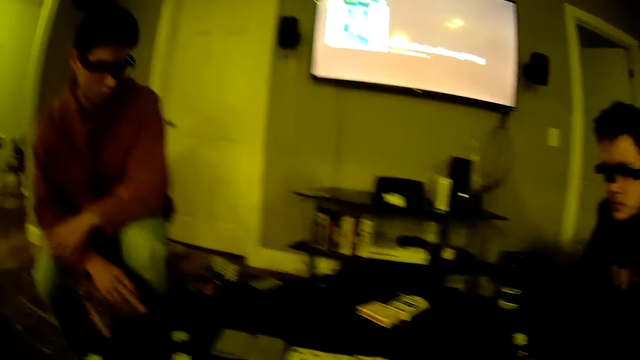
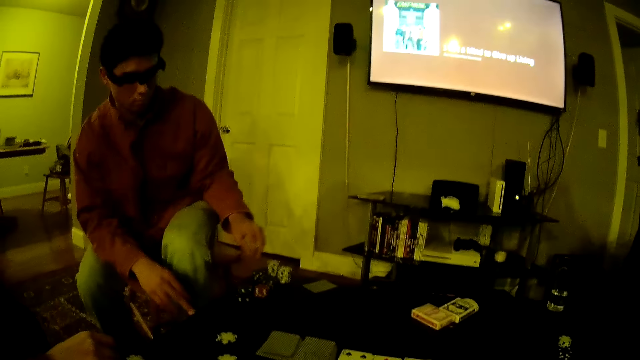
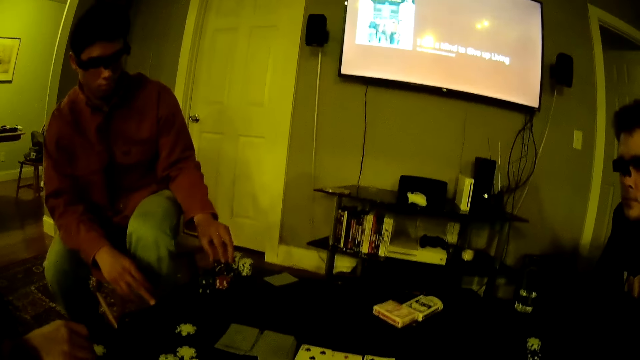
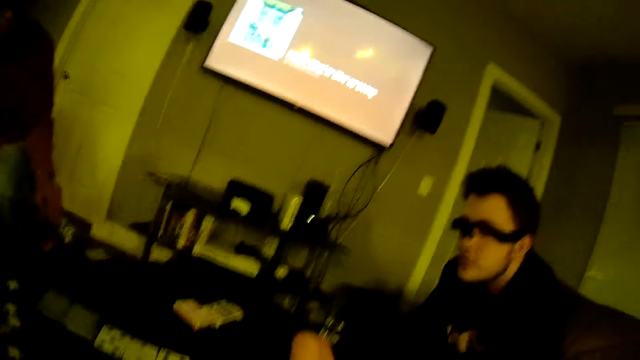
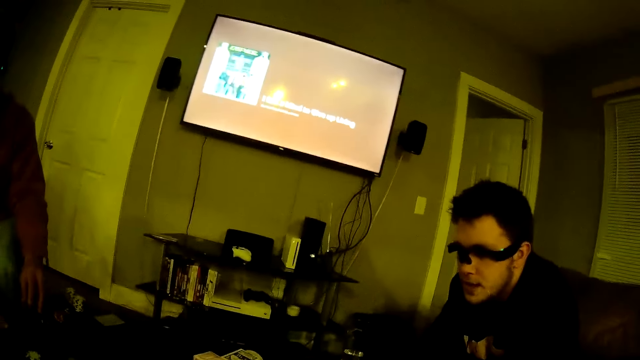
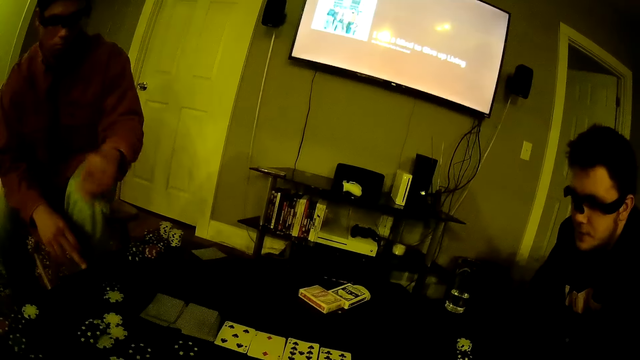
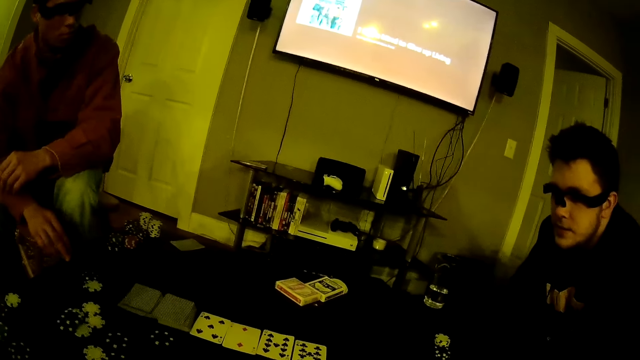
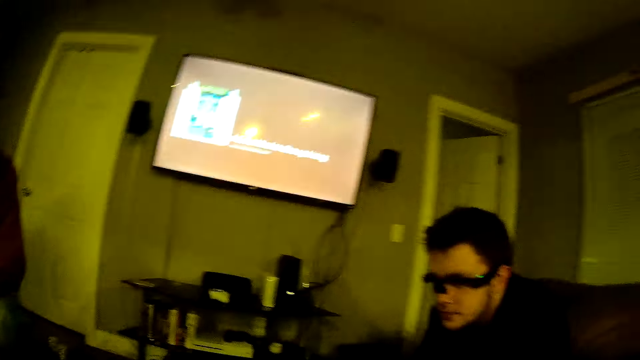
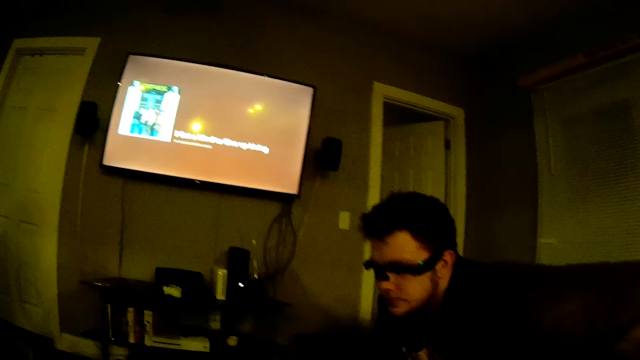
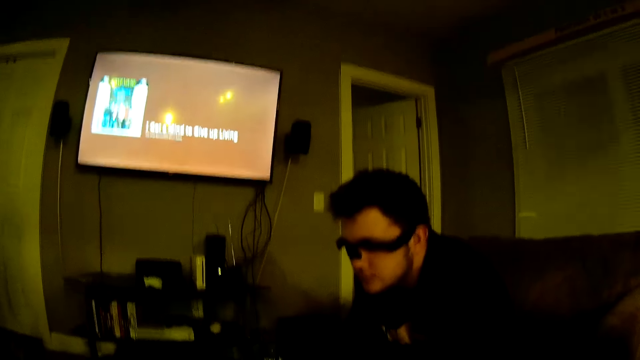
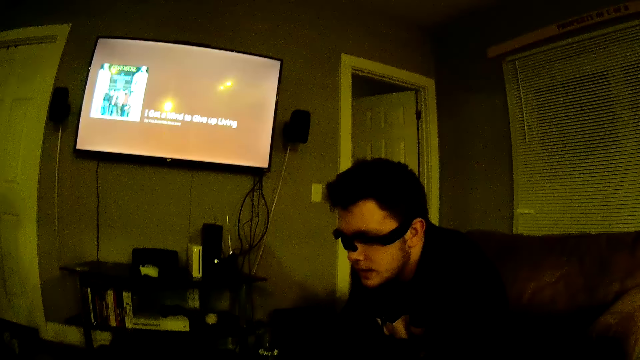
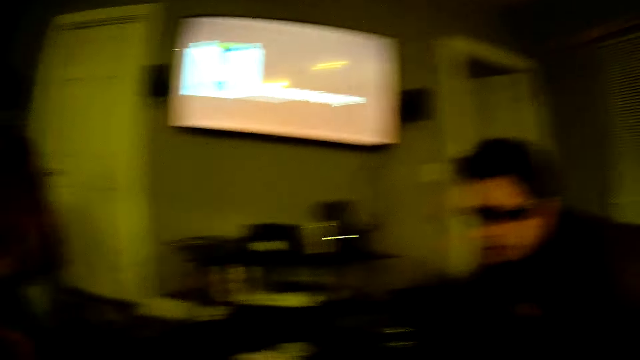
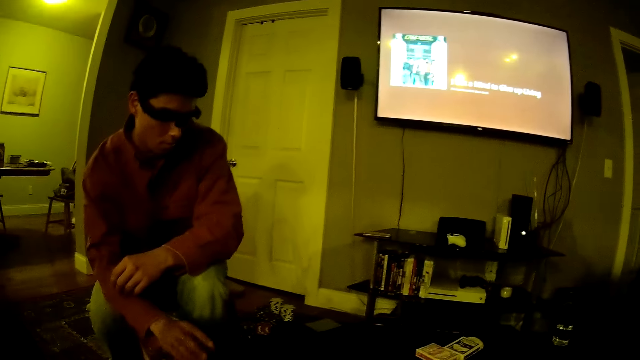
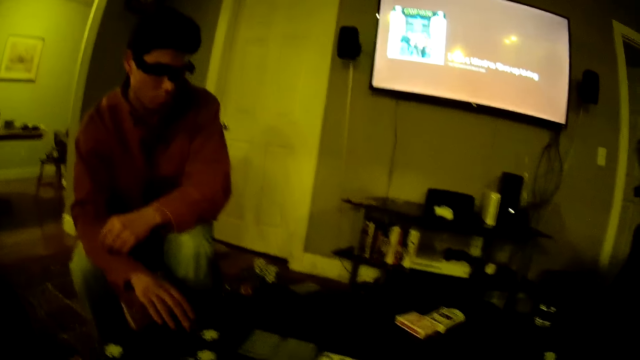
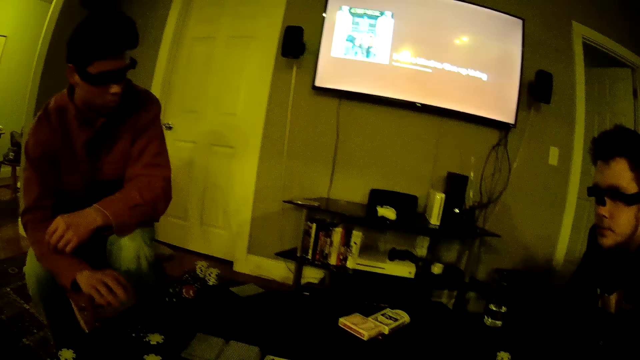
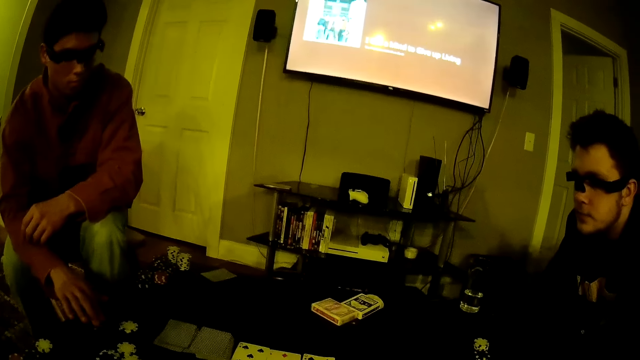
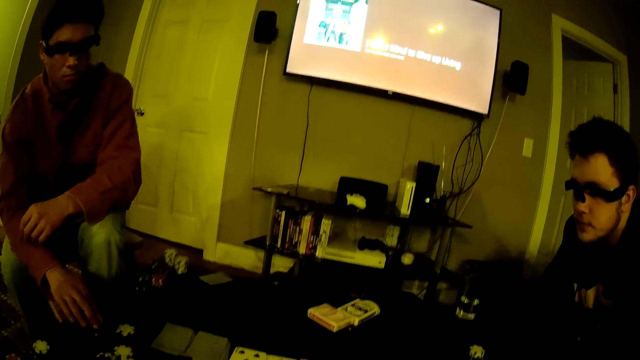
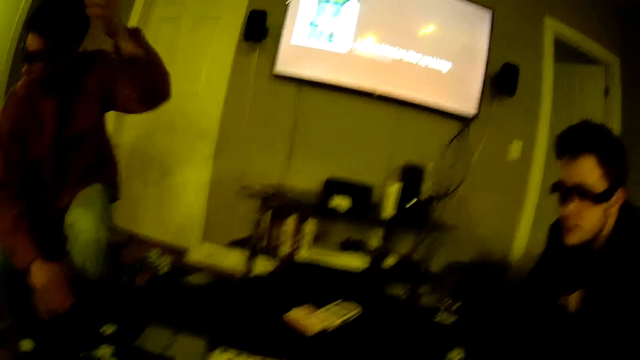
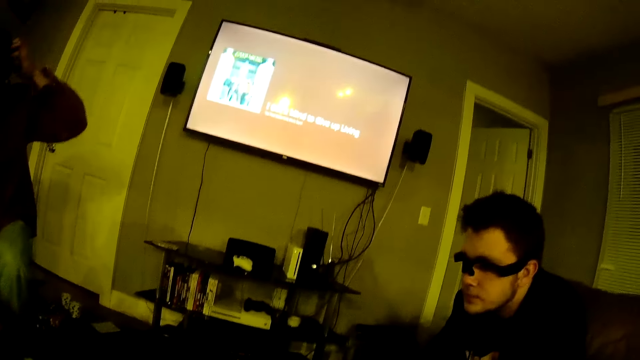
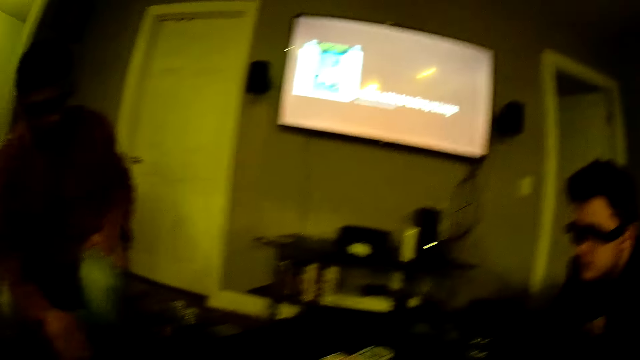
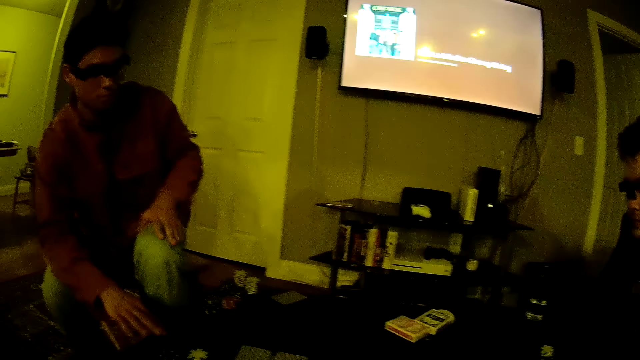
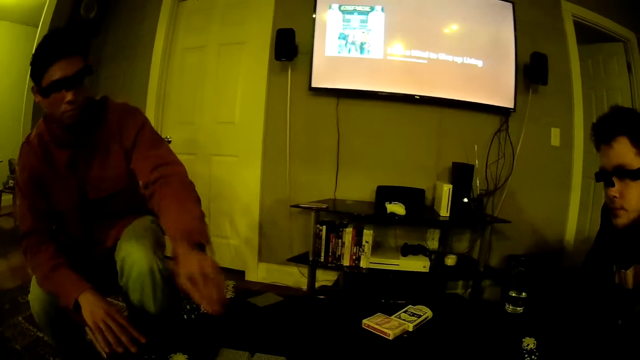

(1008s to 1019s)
The camera wearer drops a casino token on the table. They talk to a man. Another man hits his right fingers on the table.

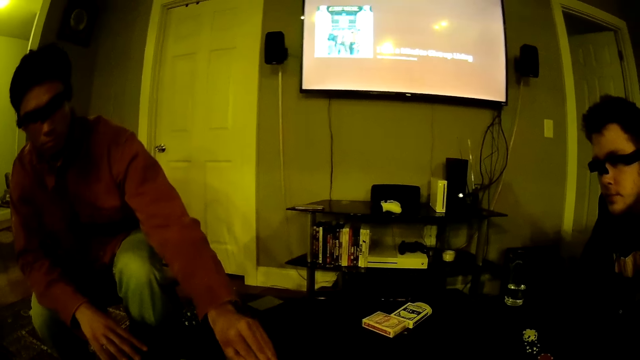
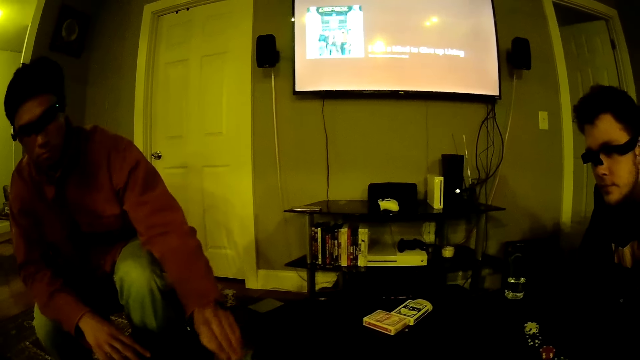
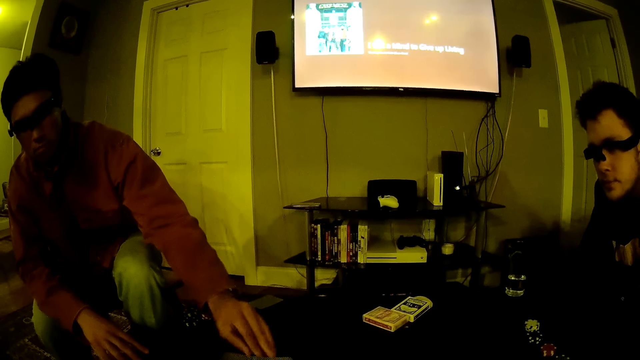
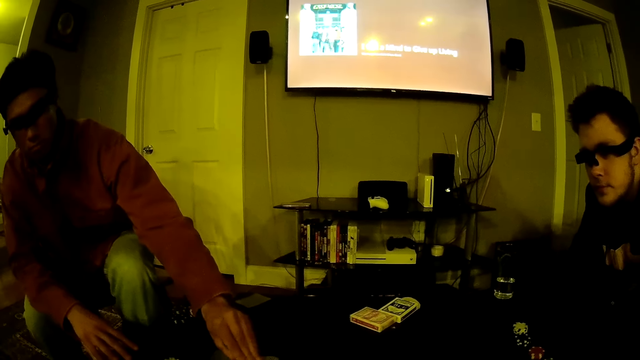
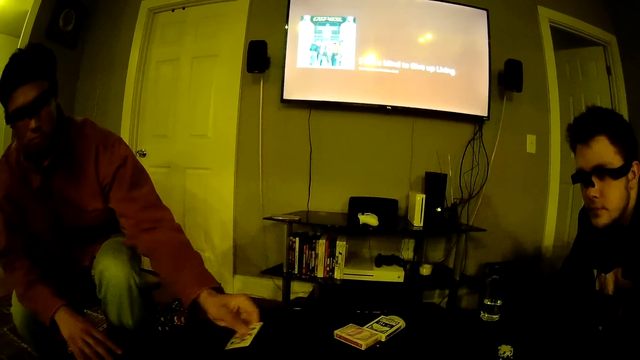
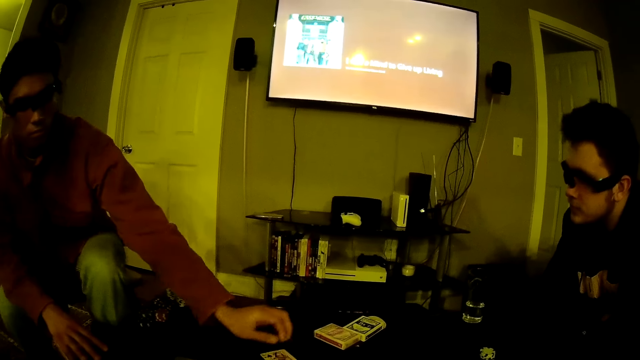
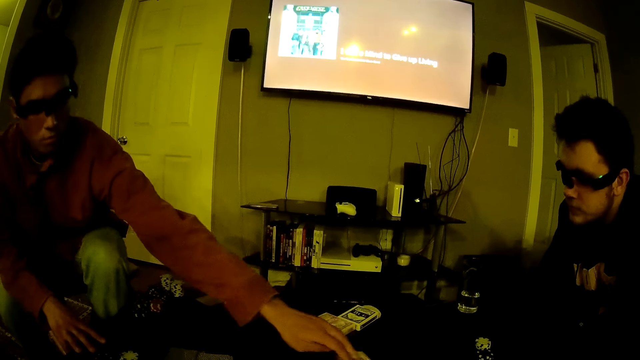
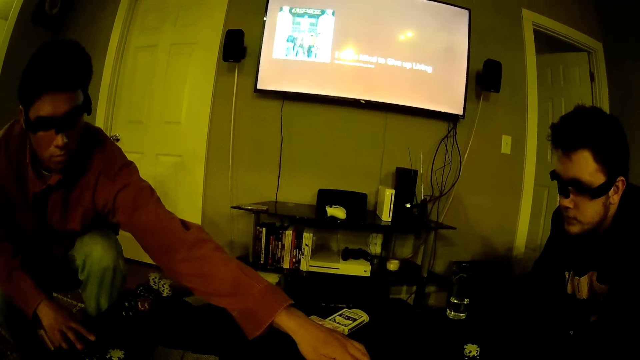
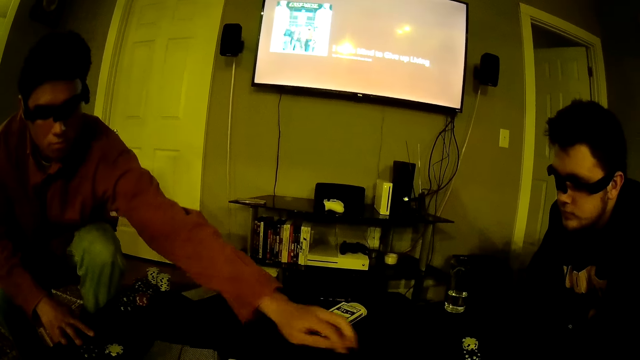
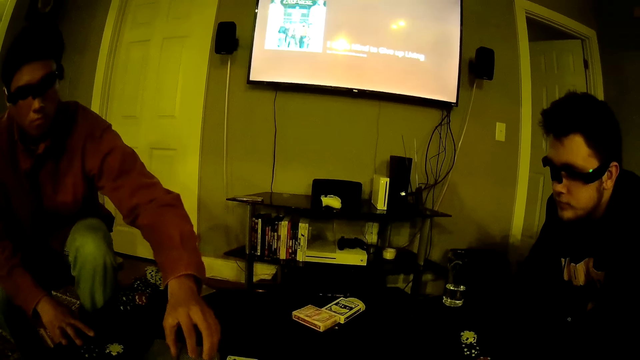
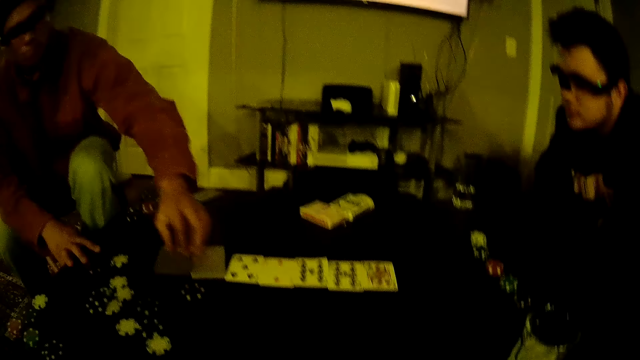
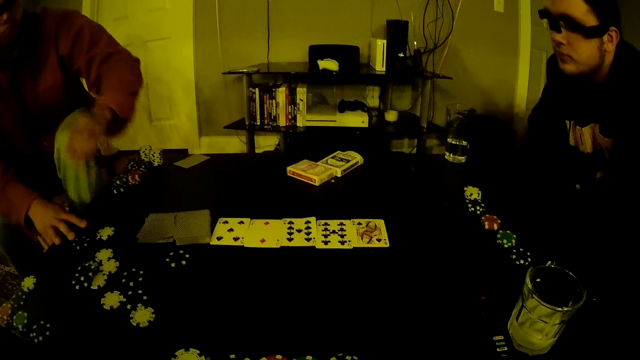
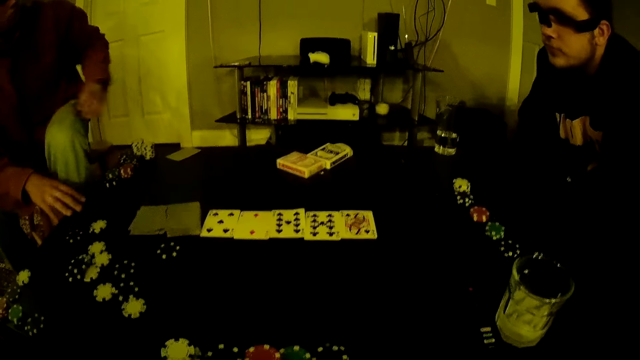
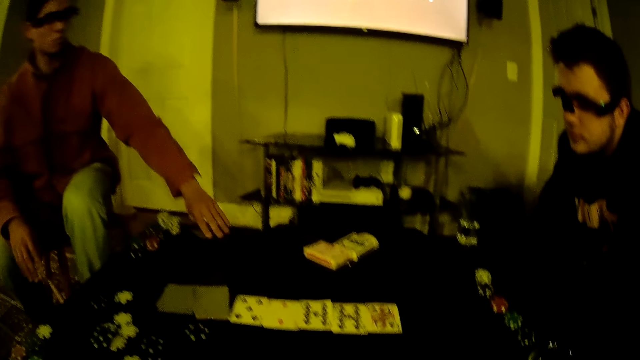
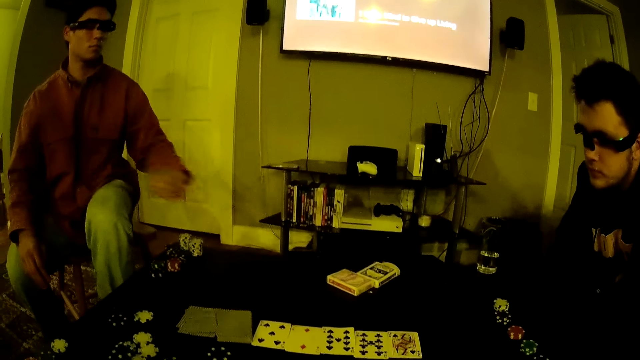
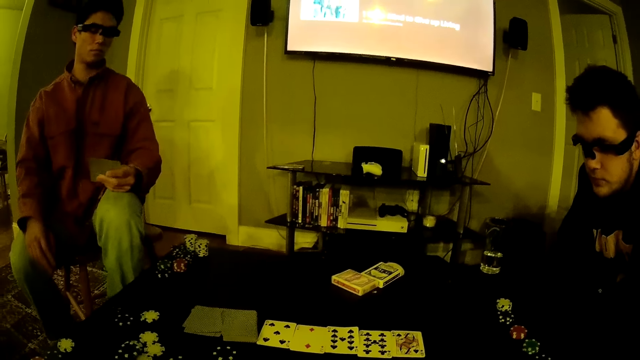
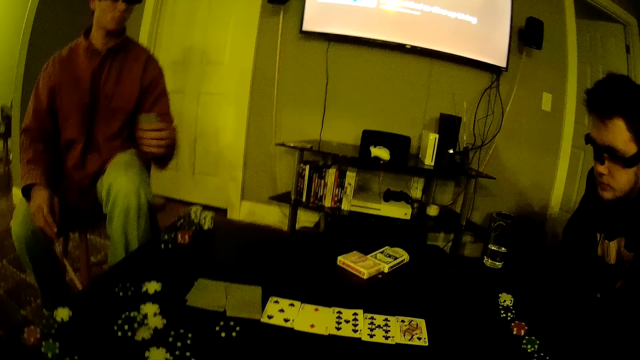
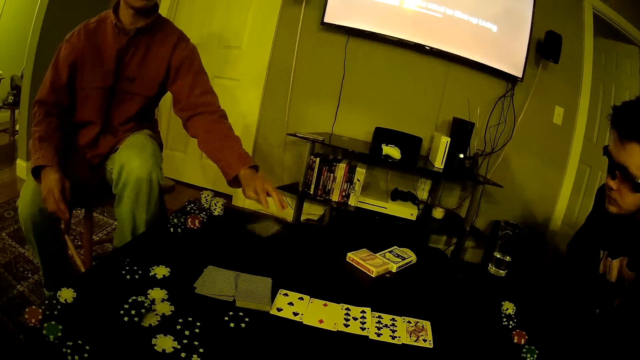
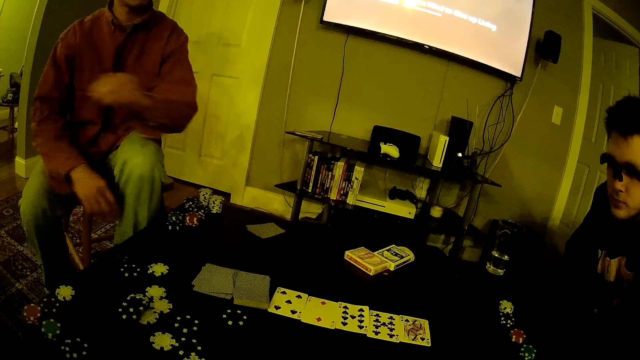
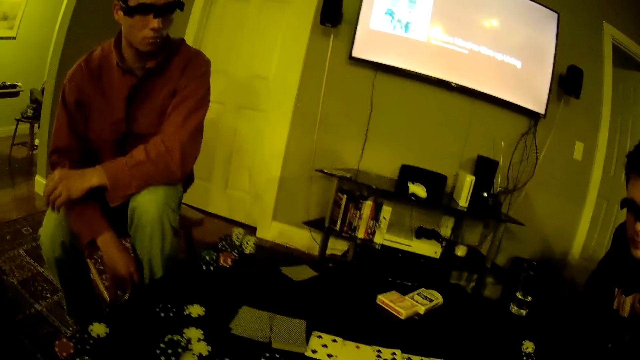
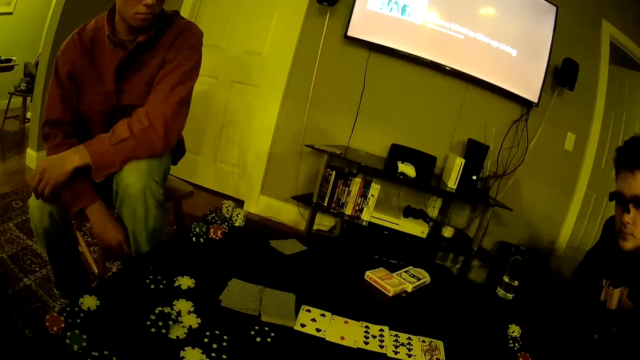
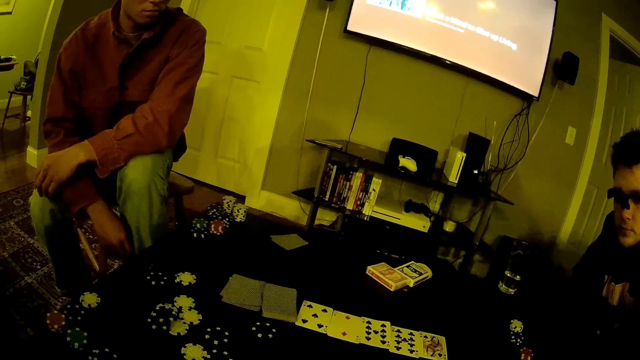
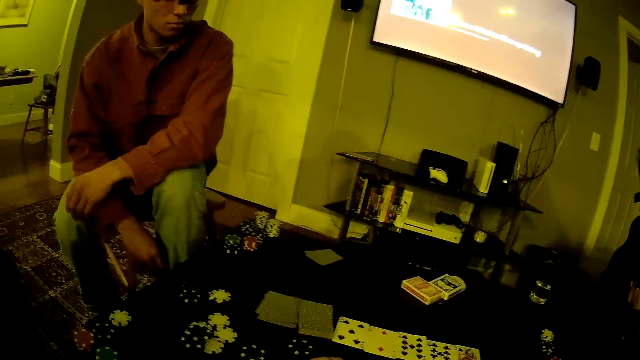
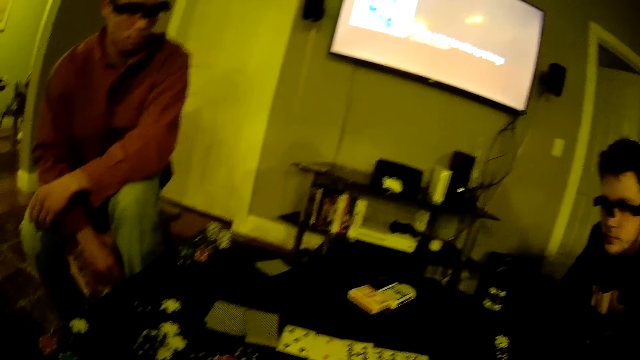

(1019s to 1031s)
A man arranges cards on the table. He shovels a card on the table with his left hand. He drops a card on the table. He picks up a card from the table with his left hand. He drops the card on the table with his left hand. He picks up a card.
